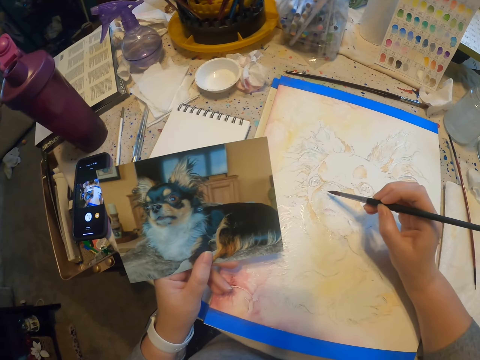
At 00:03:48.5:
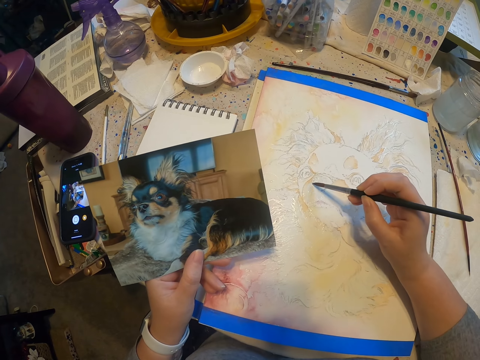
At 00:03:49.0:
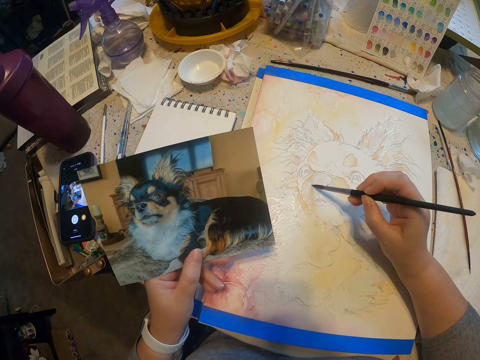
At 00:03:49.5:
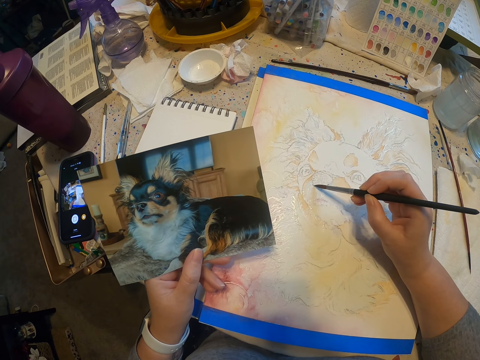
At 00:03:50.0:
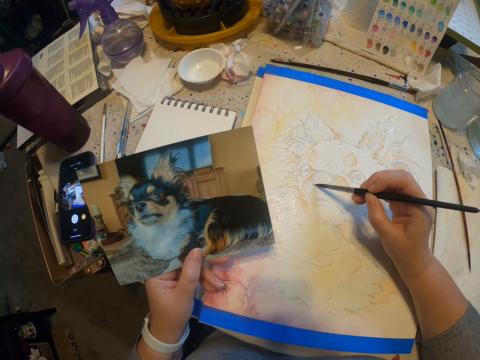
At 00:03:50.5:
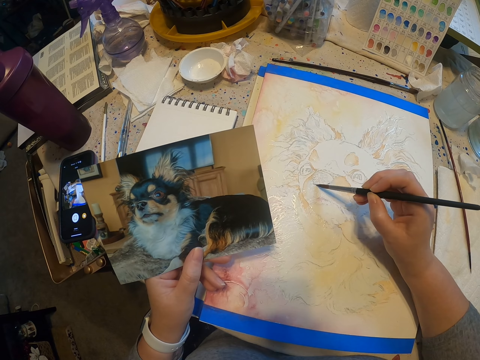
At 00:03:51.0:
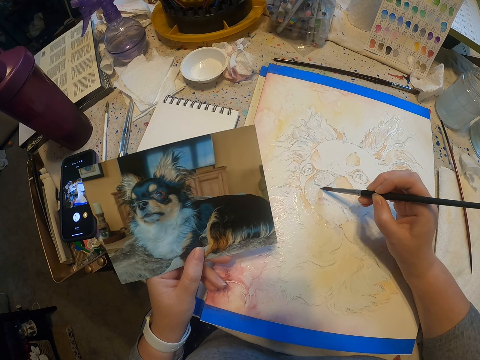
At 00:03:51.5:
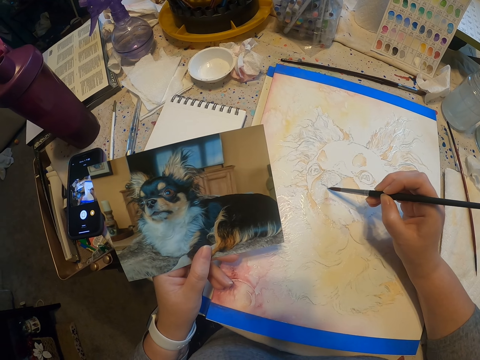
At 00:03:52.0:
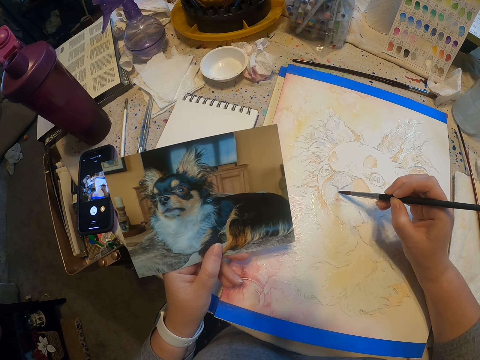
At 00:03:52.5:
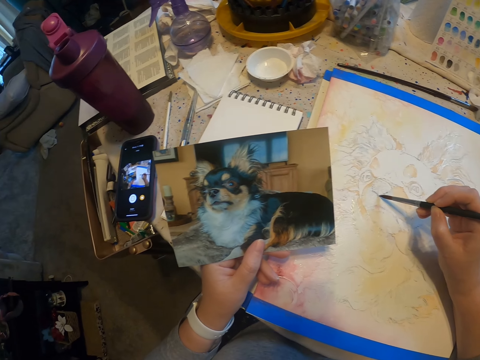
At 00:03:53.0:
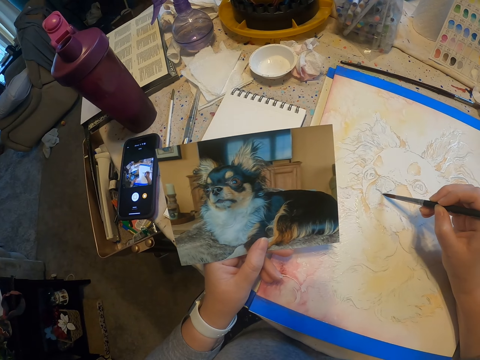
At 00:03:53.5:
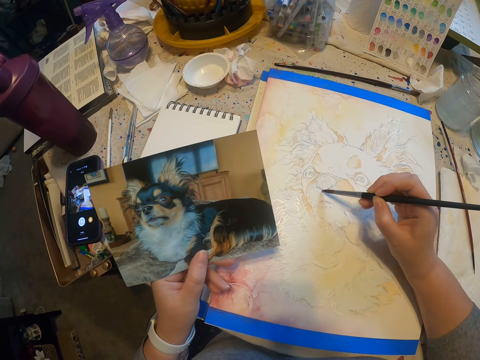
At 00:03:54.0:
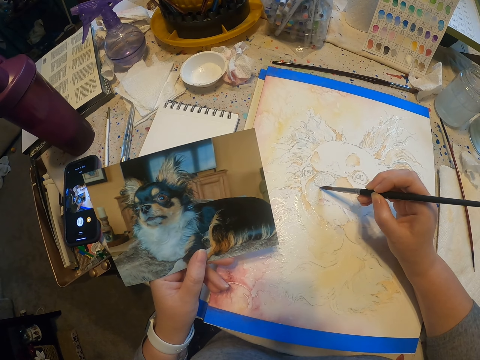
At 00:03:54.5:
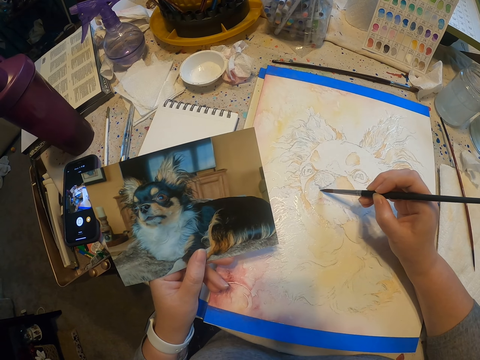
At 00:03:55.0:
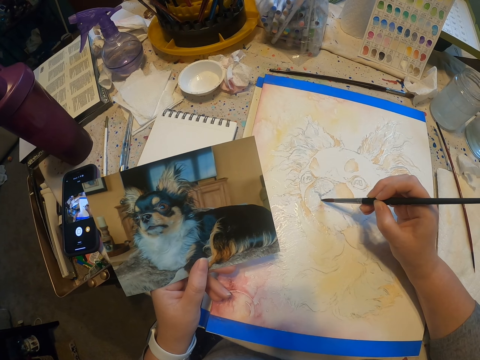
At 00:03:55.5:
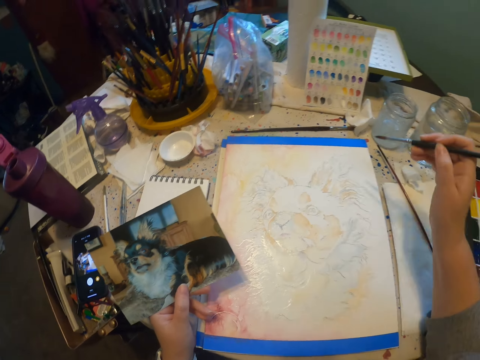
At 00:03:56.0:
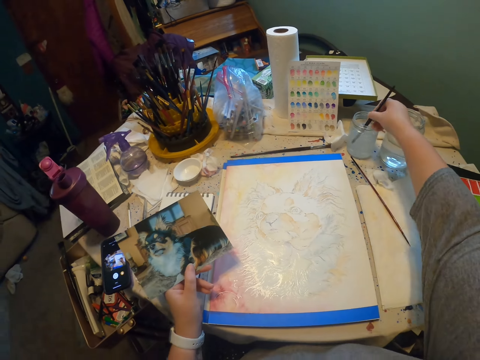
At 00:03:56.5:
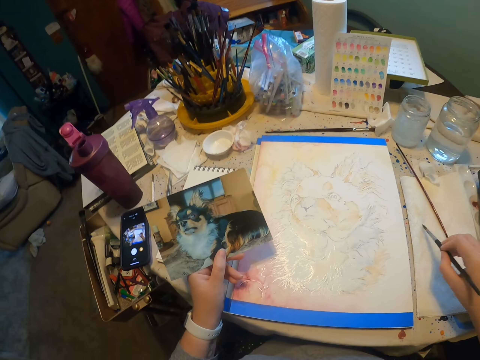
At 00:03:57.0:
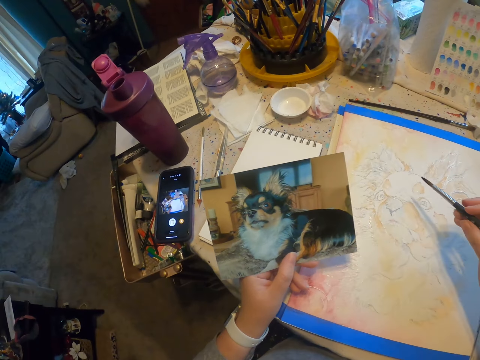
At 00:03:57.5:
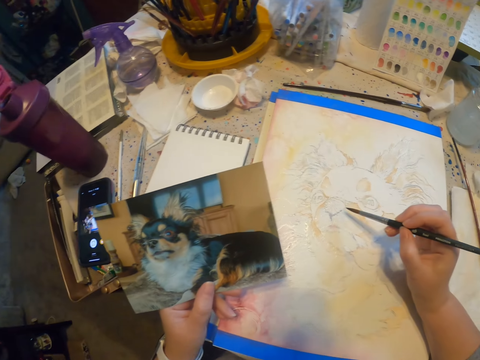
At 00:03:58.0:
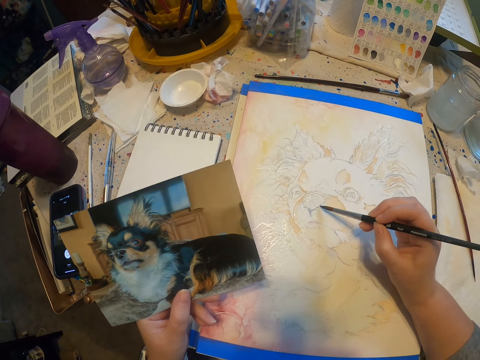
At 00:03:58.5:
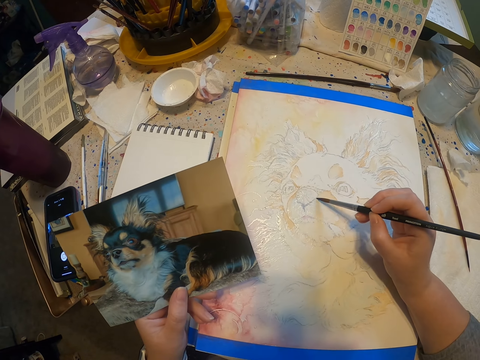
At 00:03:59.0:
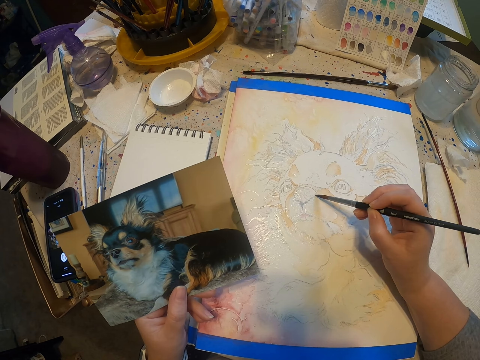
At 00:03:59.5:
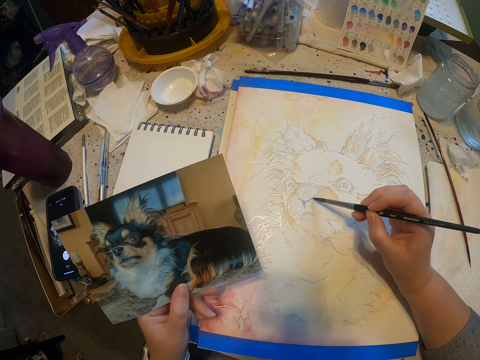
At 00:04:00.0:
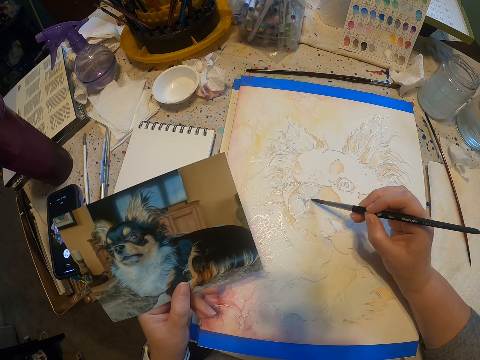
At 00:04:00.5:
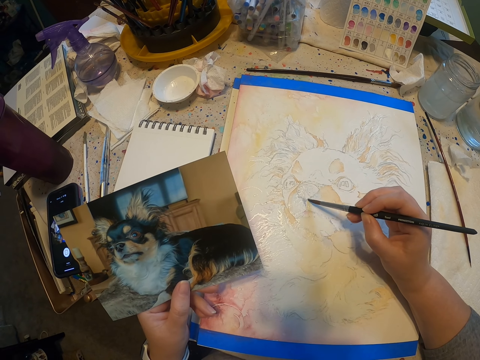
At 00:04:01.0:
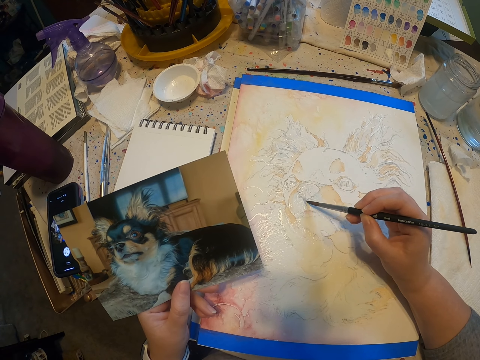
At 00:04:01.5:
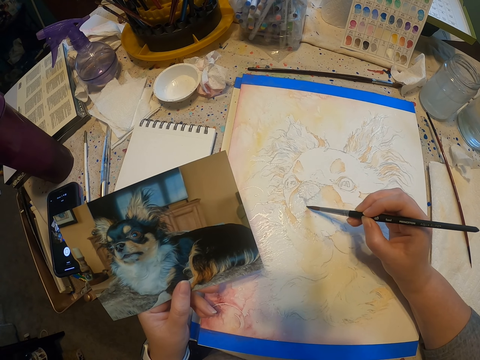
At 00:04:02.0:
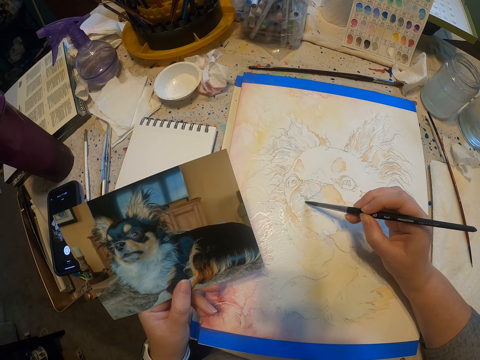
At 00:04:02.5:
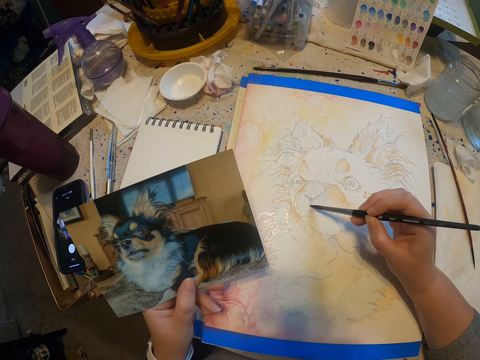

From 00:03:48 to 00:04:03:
The camera wearer dips the paint brush in the water can. They paint a dog on the paper using the paint brush.

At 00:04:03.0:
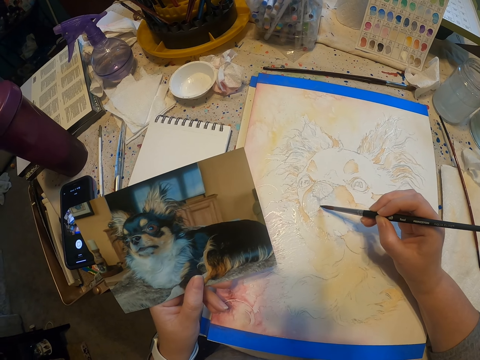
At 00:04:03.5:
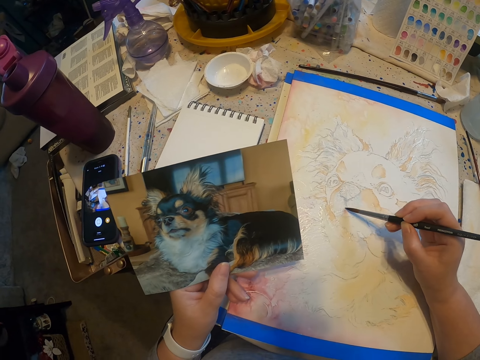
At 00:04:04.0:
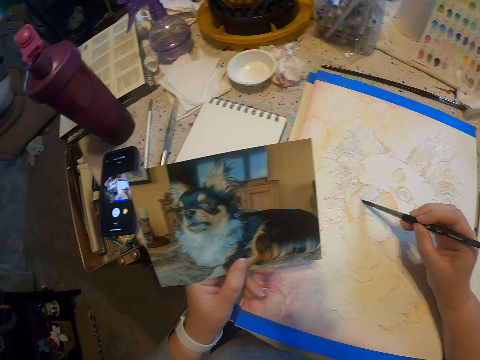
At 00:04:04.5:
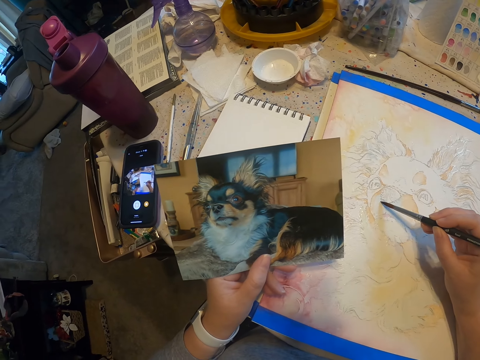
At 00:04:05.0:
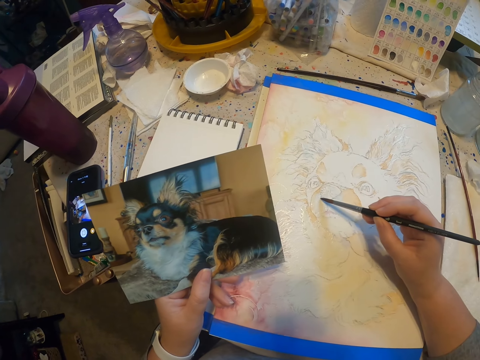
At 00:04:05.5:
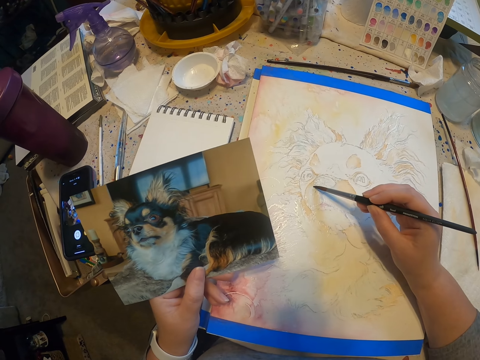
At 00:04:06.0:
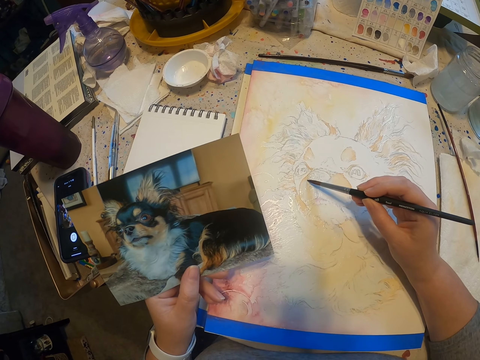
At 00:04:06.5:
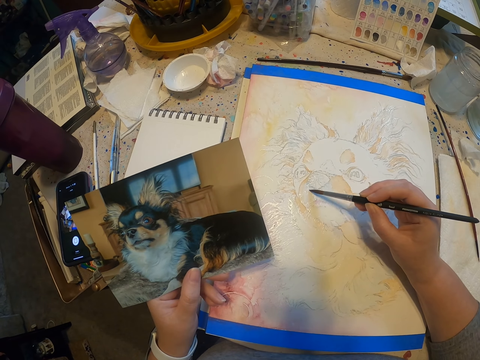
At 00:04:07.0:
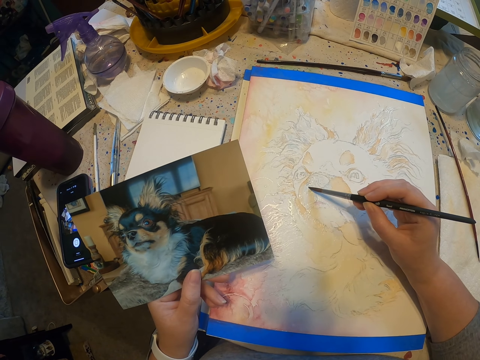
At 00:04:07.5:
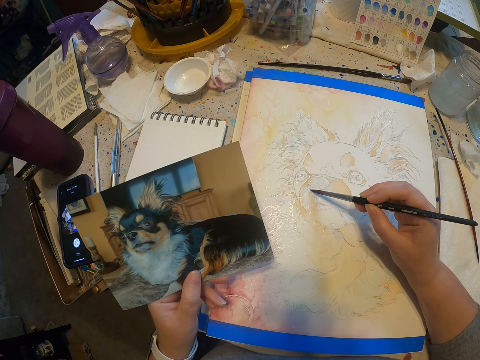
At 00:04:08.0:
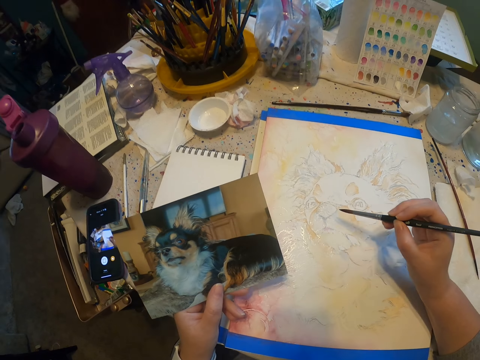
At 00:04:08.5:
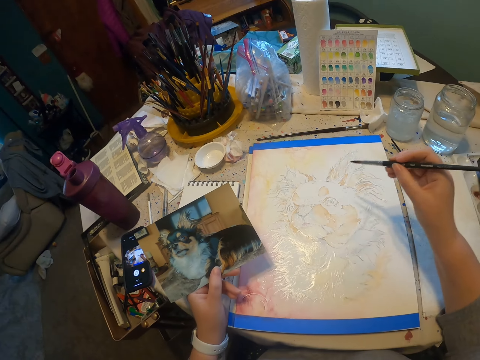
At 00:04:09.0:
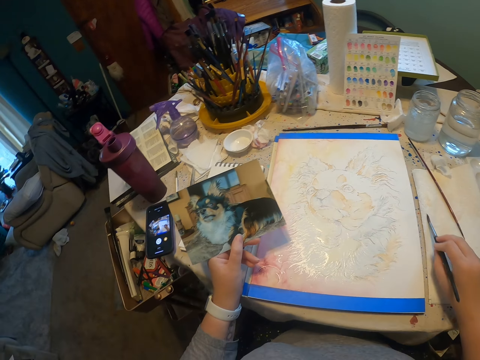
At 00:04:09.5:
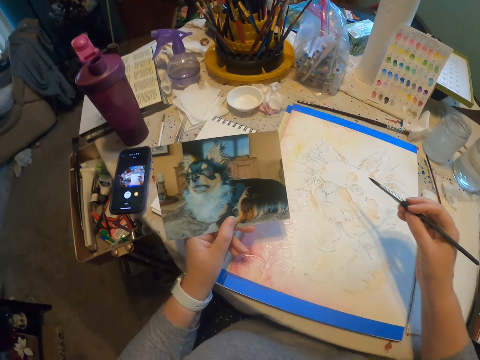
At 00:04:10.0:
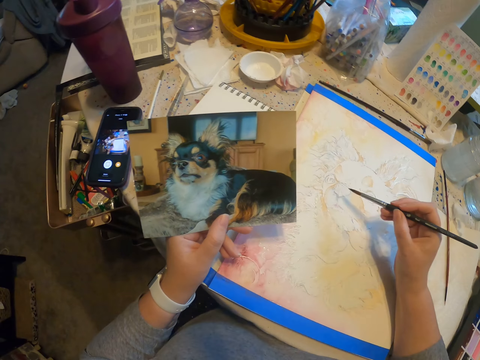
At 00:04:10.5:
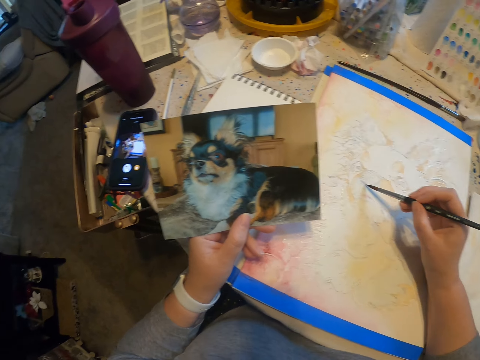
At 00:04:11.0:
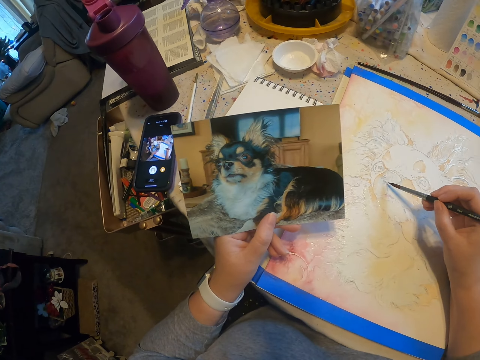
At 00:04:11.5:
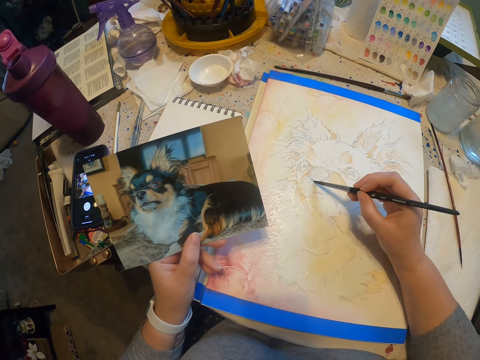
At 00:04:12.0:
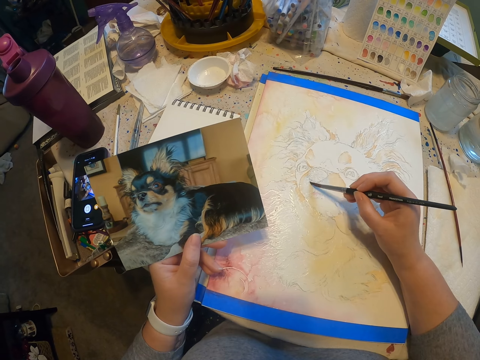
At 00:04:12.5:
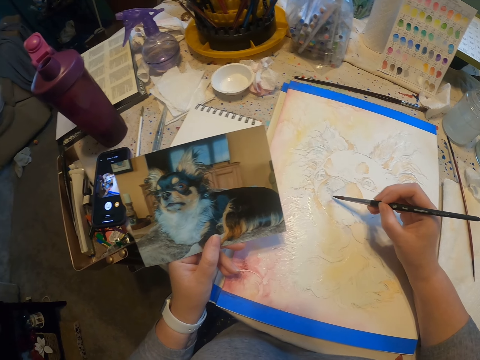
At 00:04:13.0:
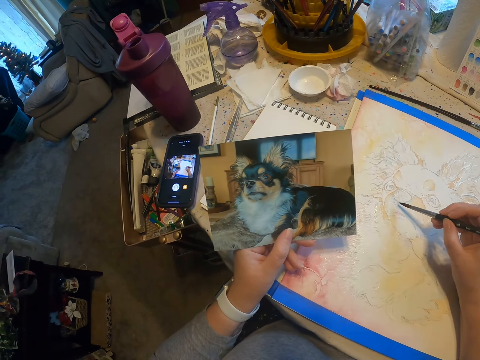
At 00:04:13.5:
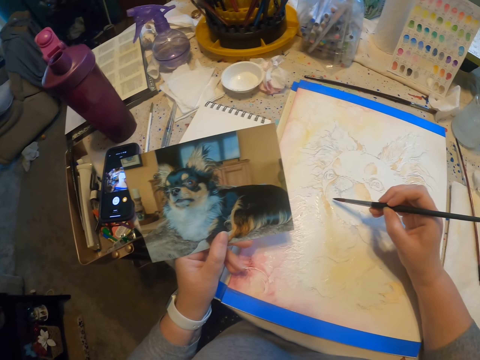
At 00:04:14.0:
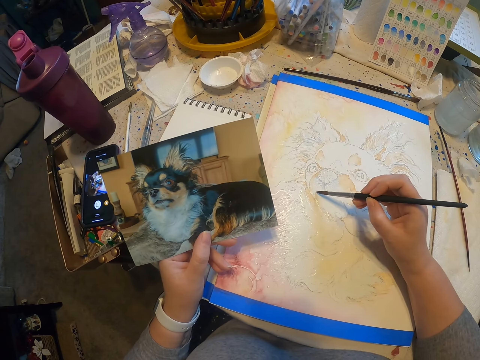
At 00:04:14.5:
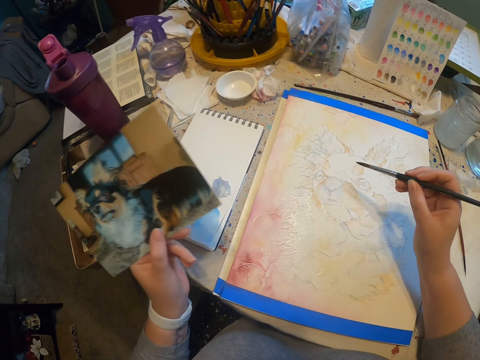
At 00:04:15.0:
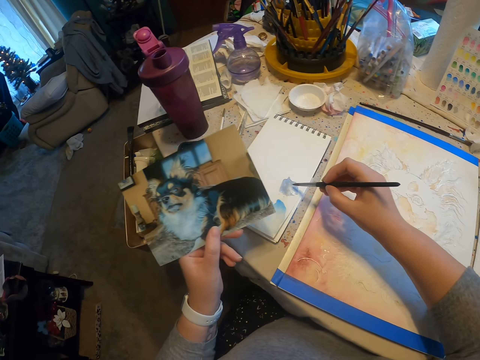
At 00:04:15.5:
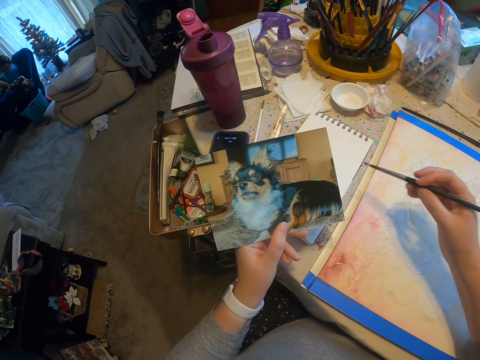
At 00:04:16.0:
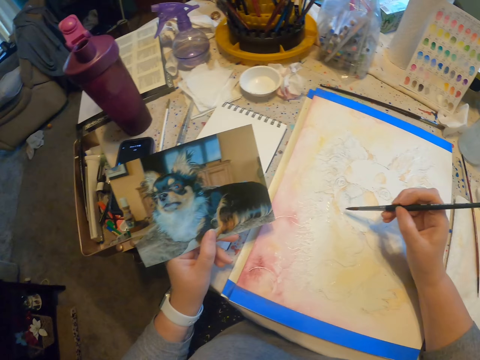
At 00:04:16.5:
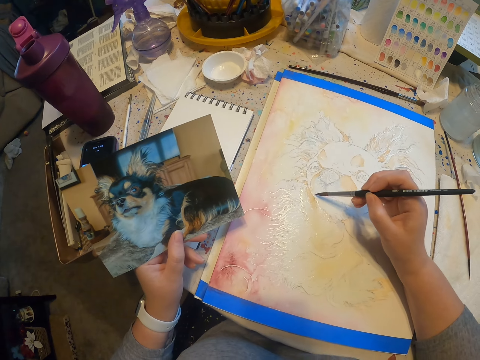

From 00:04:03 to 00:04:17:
The camera wearer rubs the brush on the paint.
